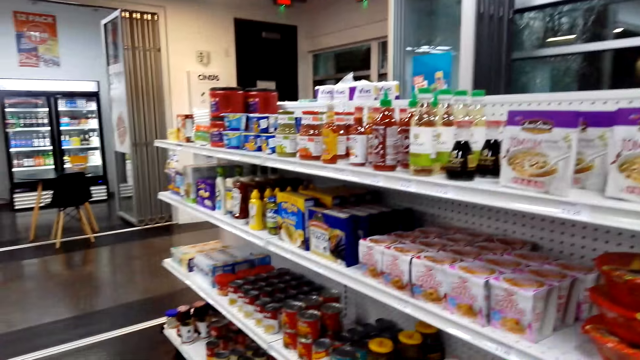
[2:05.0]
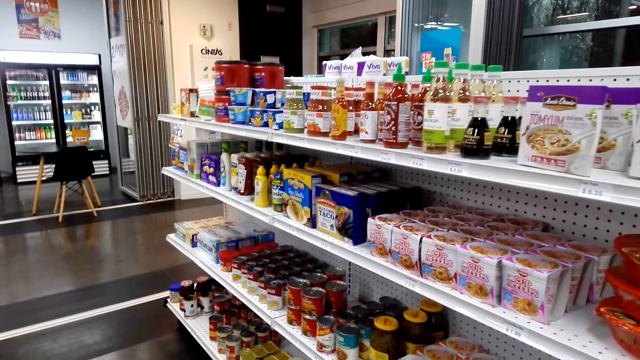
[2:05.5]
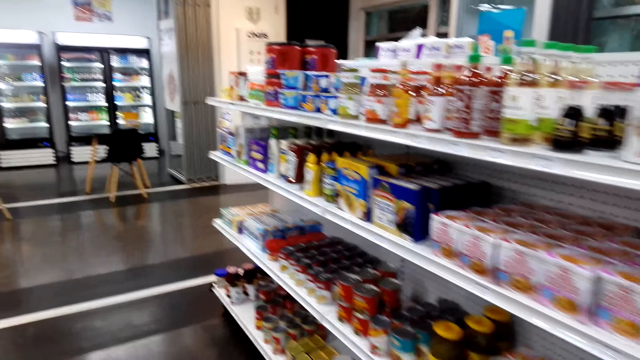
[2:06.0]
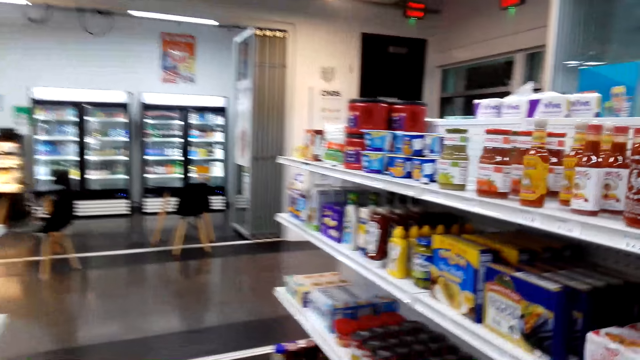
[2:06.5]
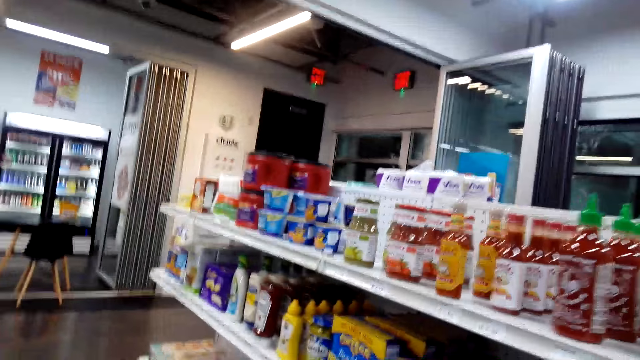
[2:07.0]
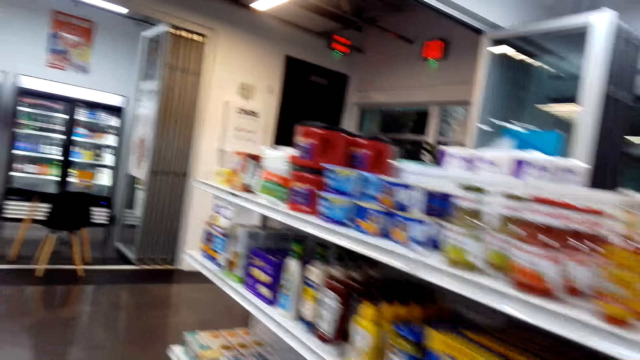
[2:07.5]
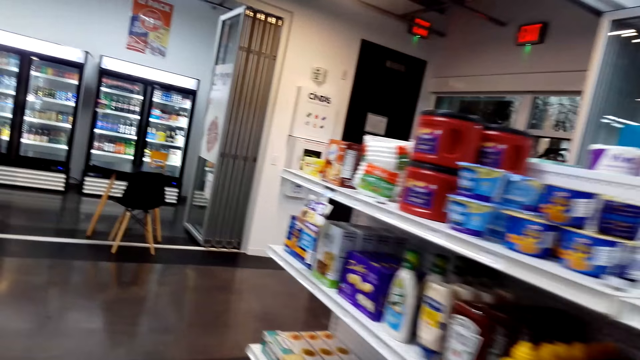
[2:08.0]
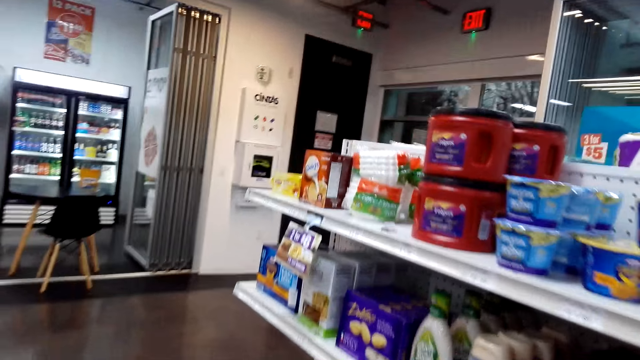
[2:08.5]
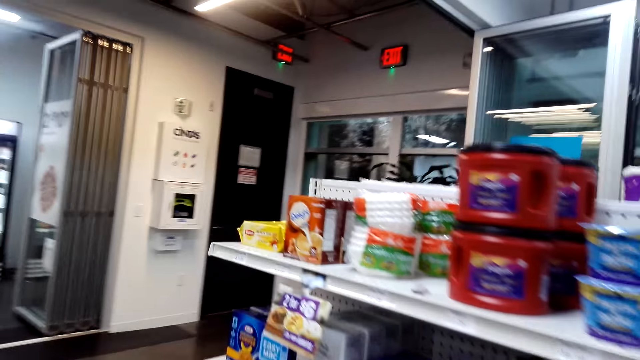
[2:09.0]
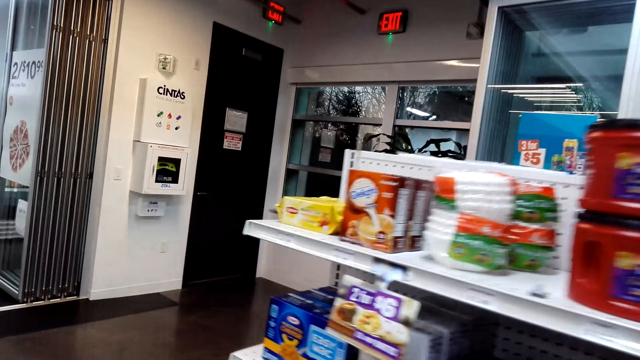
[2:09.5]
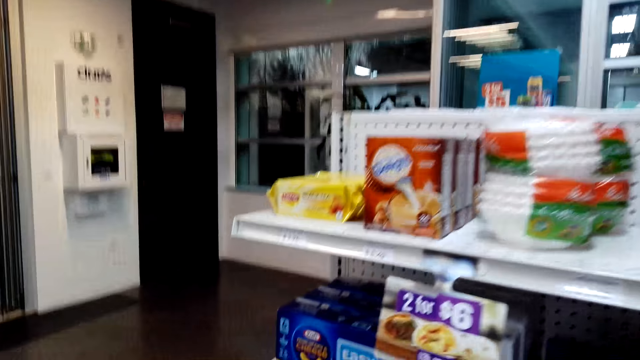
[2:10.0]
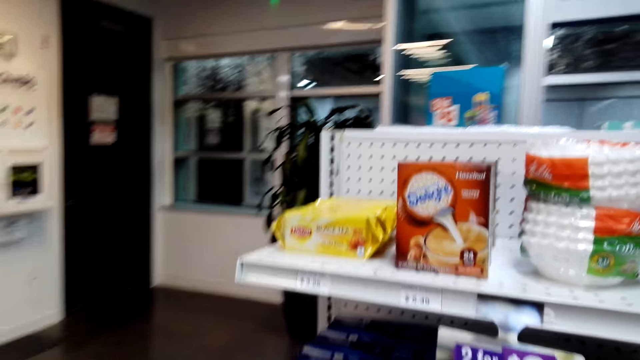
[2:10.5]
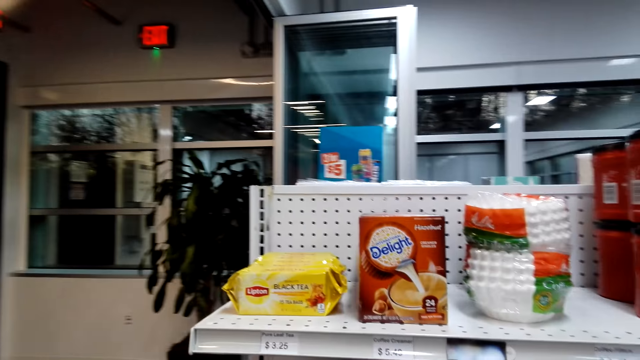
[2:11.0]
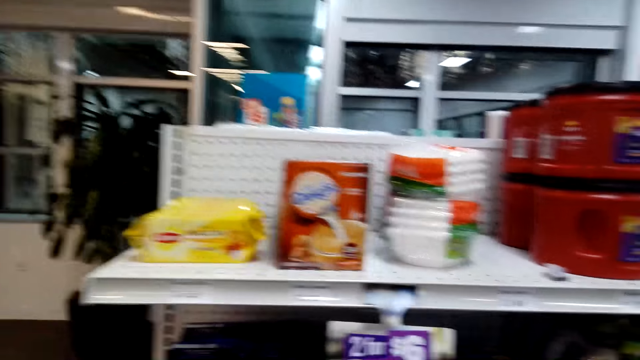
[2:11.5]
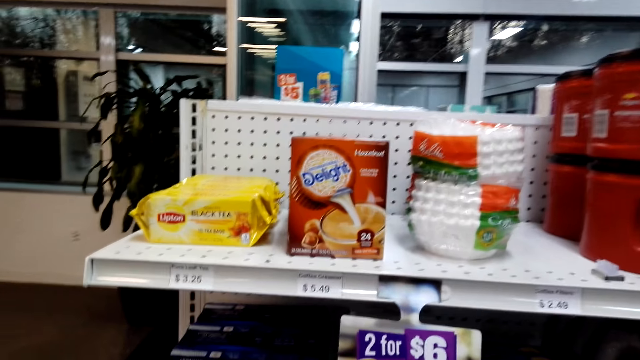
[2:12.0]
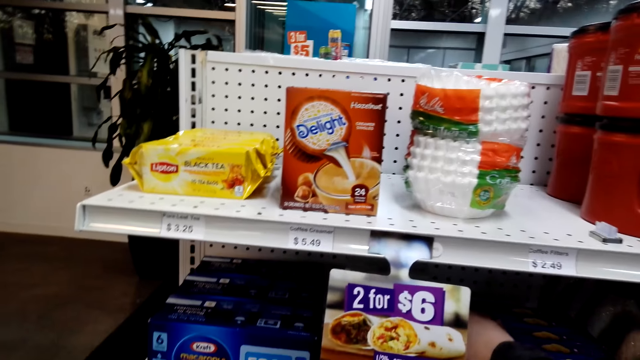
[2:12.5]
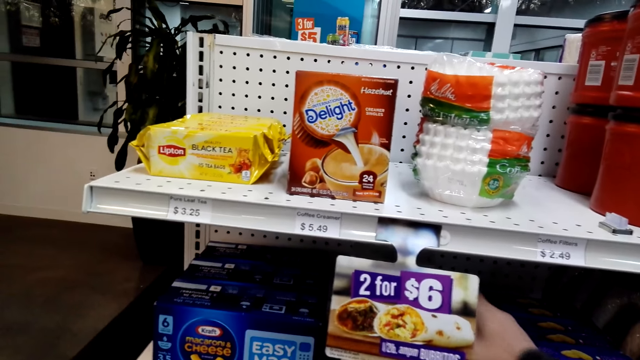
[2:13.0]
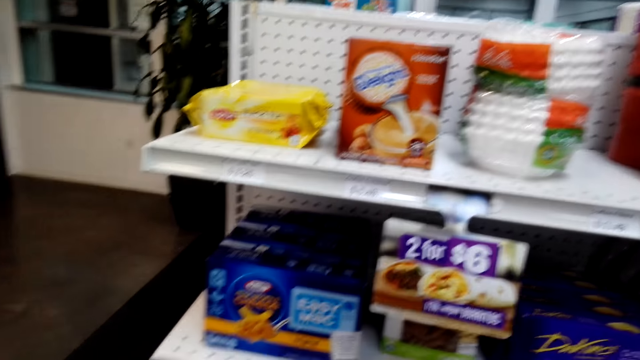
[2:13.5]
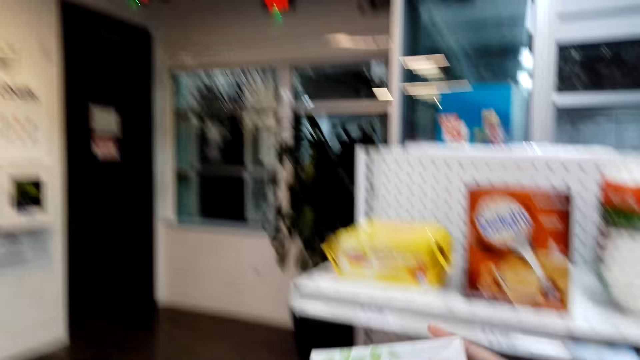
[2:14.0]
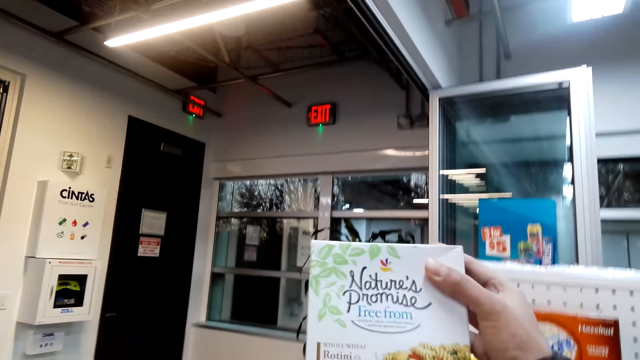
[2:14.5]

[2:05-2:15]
The camera wearer walks in the store. They check the items on the shelf.

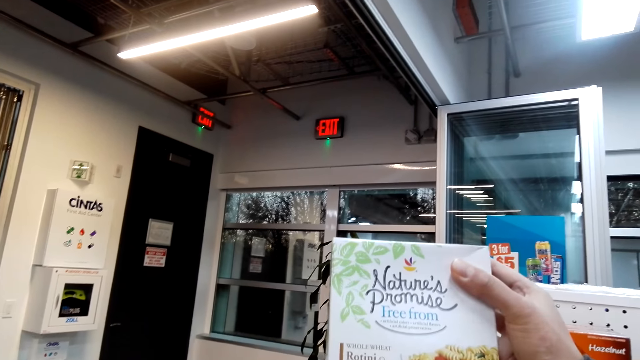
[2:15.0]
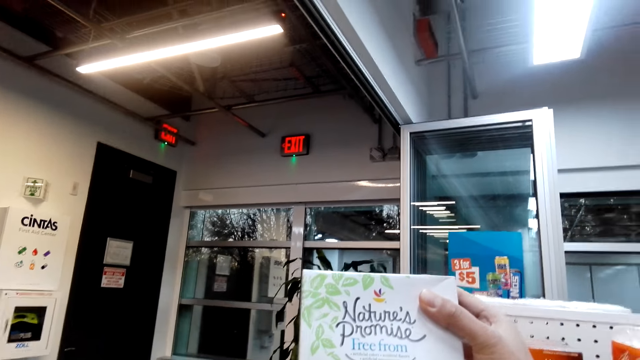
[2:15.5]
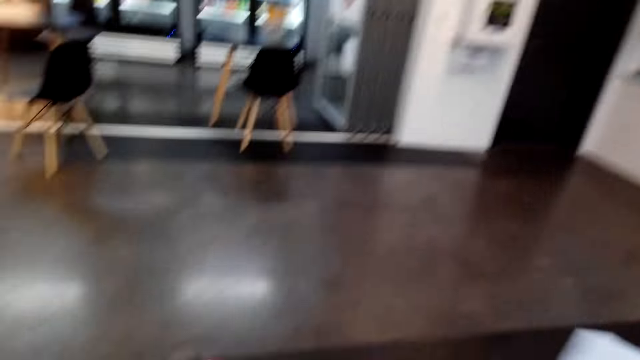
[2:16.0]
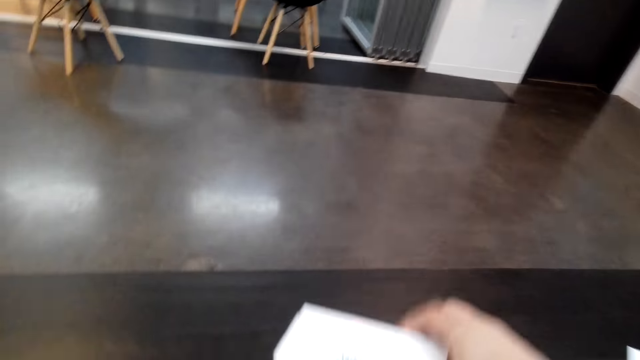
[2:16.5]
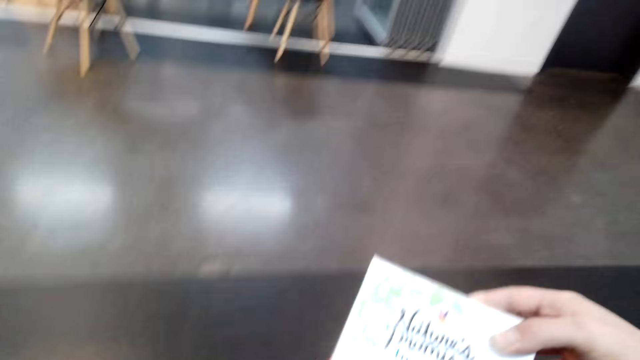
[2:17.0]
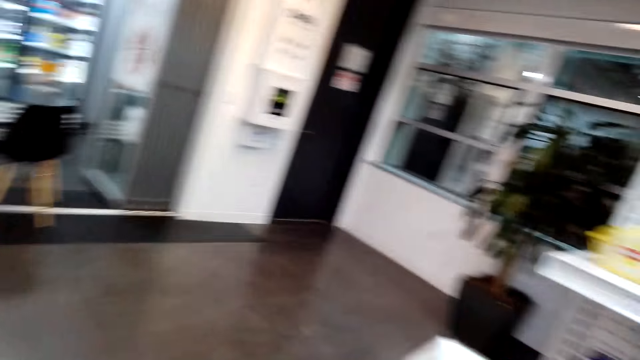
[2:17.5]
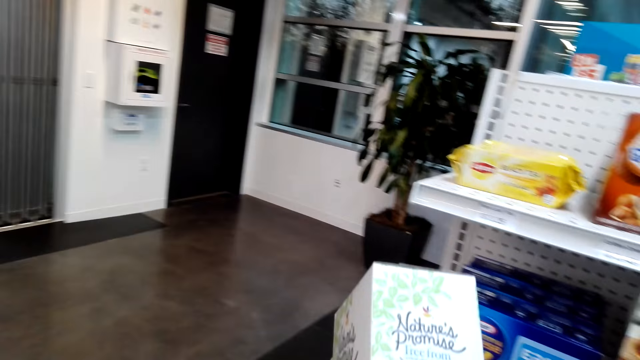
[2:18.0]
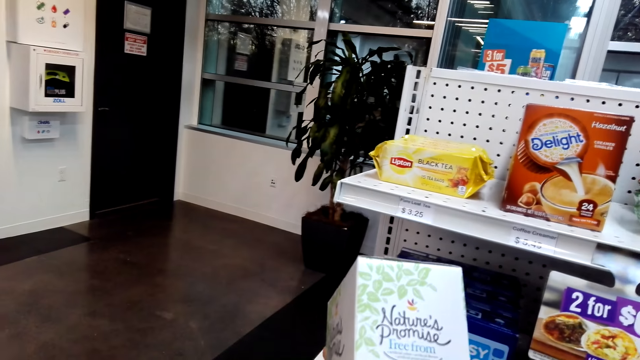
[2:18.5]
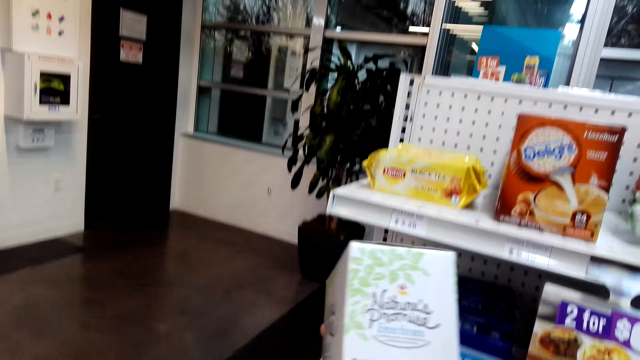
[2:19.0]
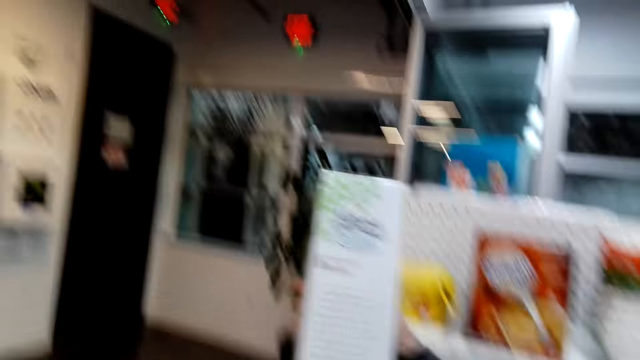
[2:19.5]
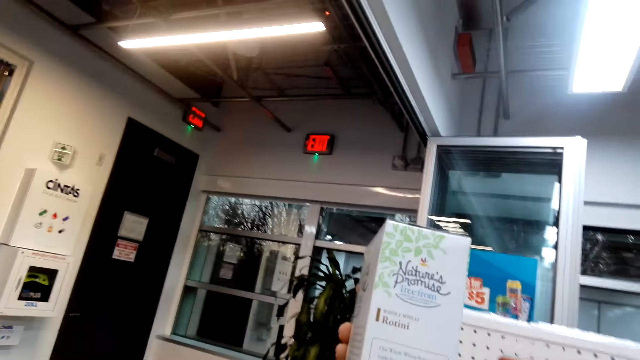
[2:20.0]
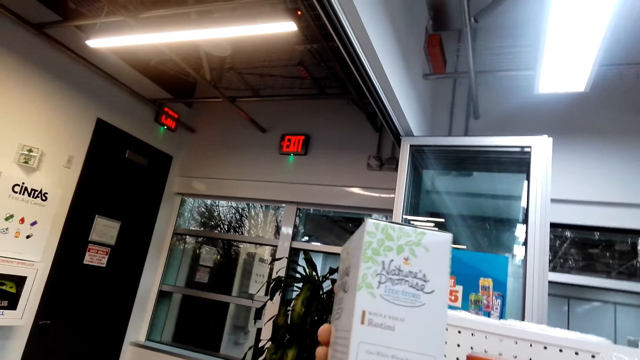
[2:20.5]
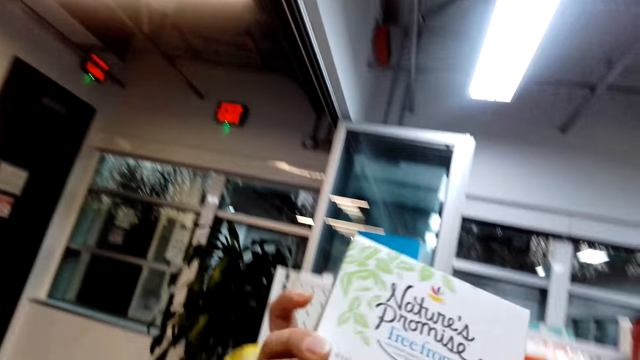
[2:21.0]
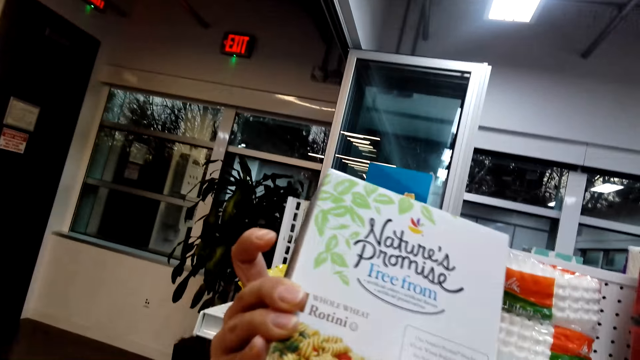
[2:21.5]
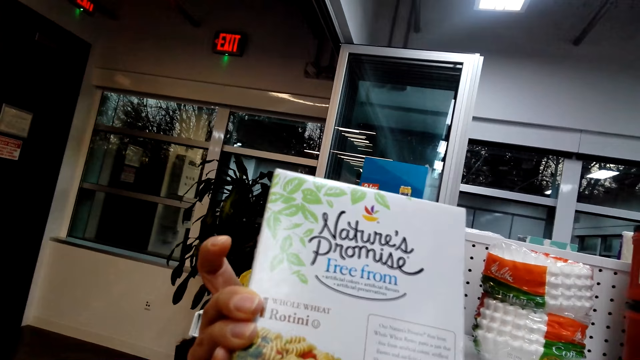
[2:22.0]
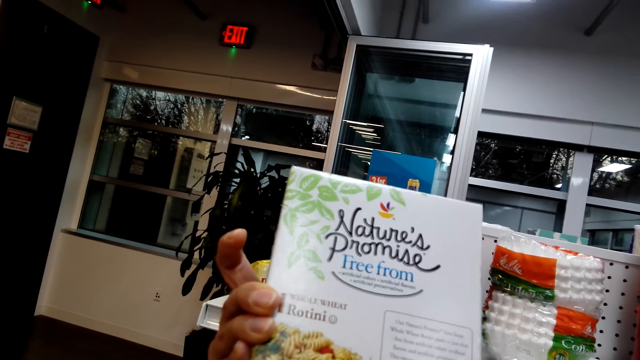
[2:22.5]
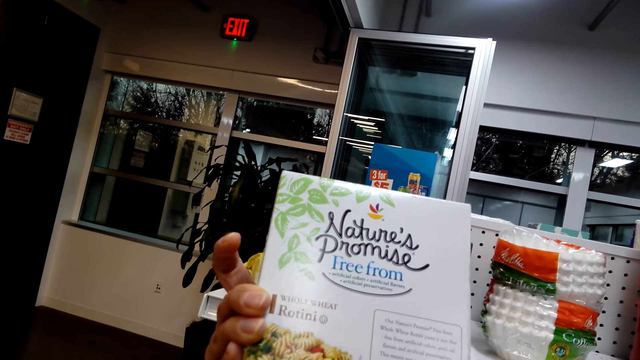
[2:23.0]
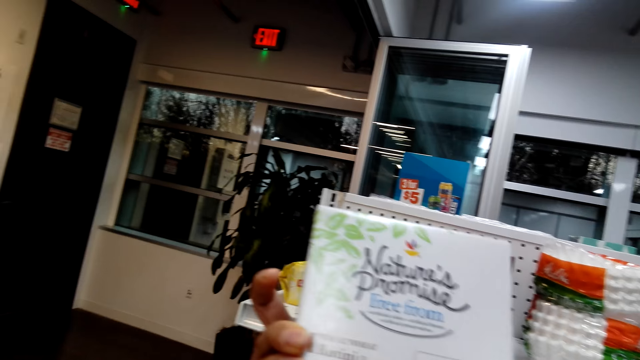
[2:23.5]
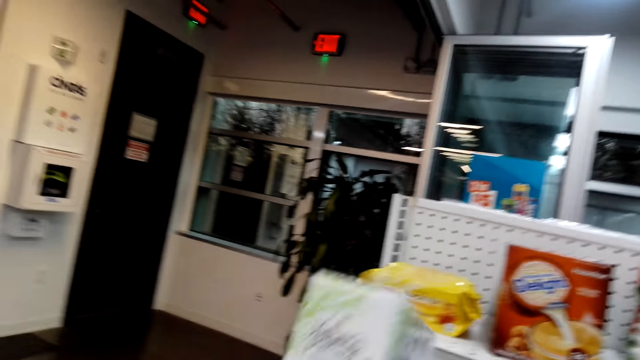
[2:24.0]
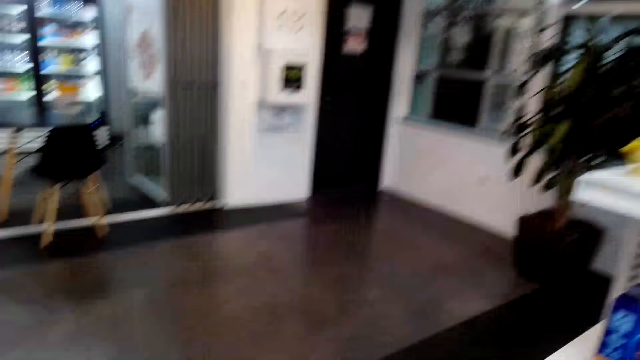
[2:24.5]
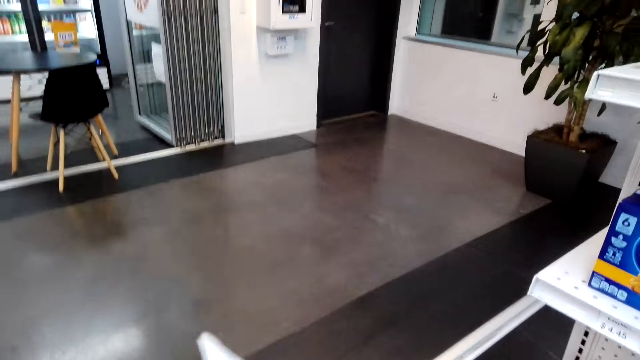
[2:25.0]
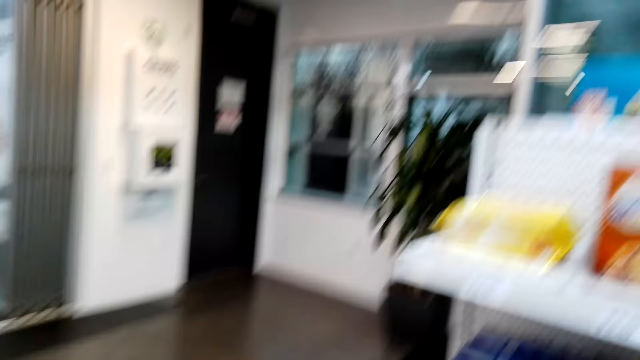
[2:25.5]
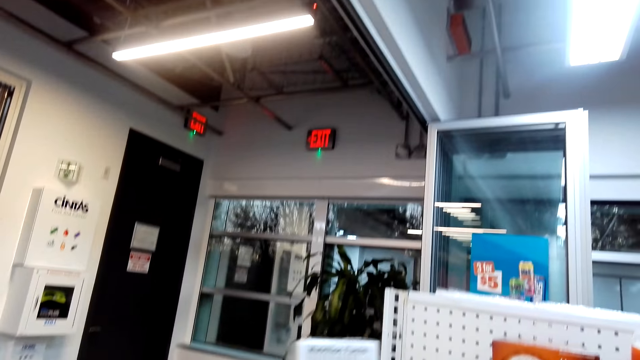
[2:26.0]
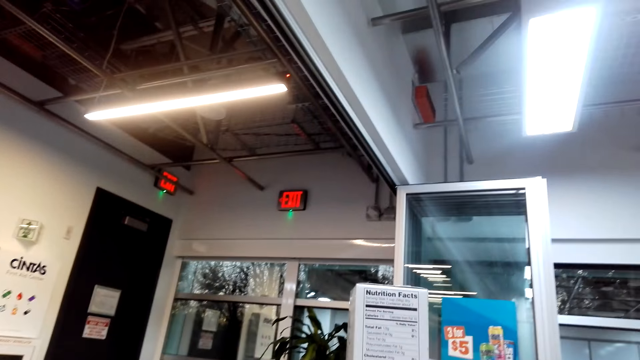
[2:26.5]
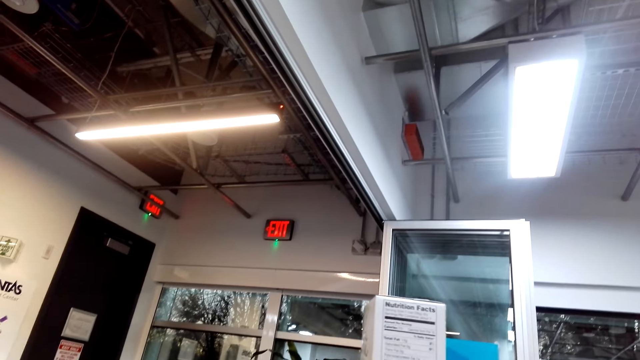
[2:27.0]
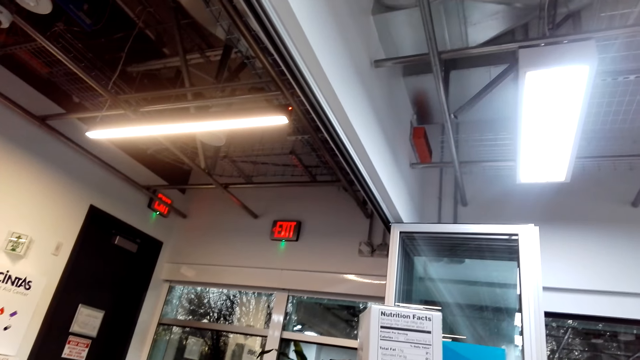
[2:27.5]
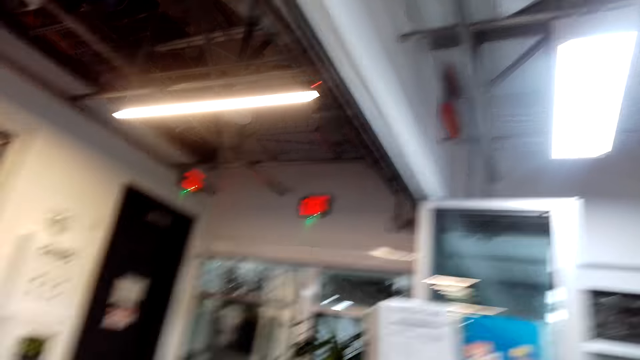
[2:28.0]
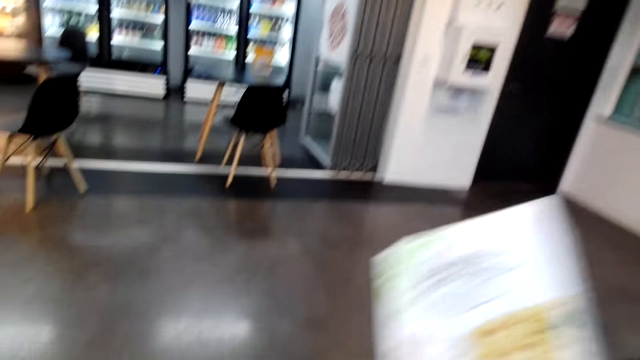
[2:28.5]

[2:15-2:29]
A person picks up whole wheat on the shelf. The camera wearer checks the item in hand. The person checks the whole wheat packet and puts the whole wheat packet on the trolley. The person checks the whole wheat packet and puts the whole wheat packet on the trolley.
